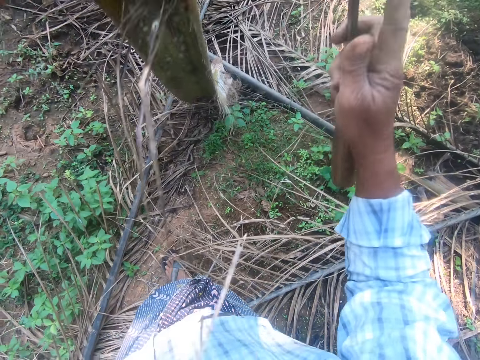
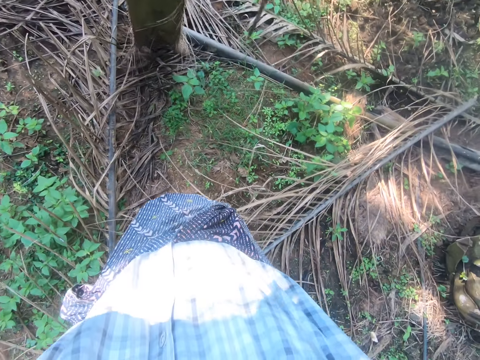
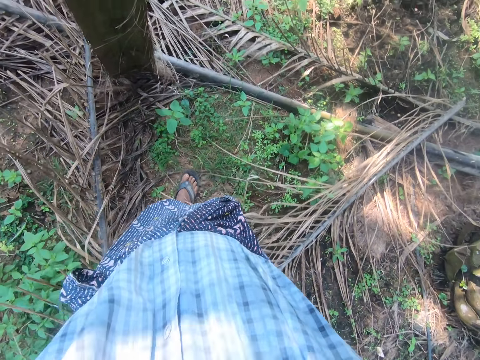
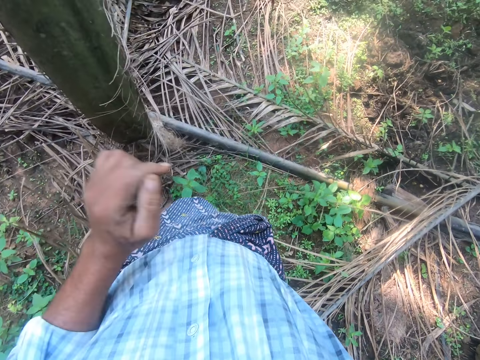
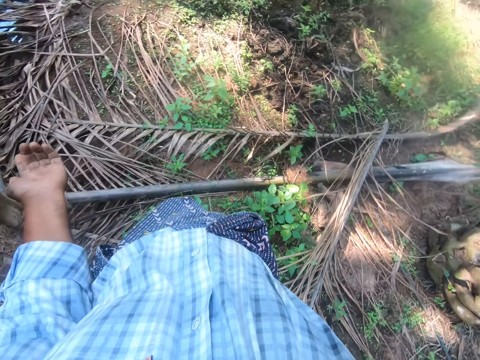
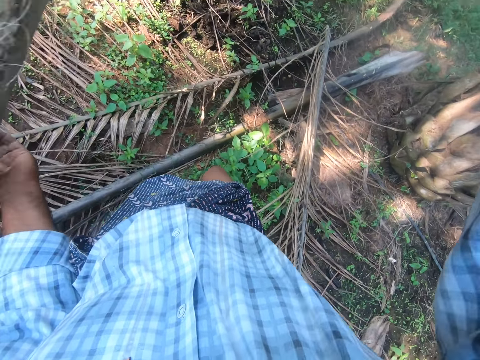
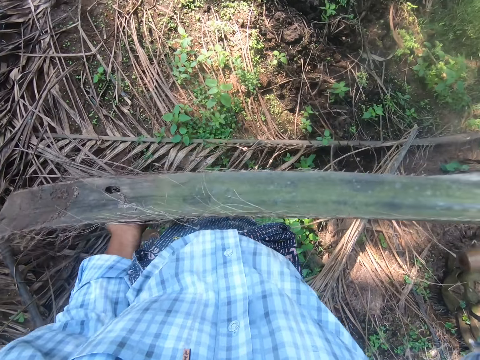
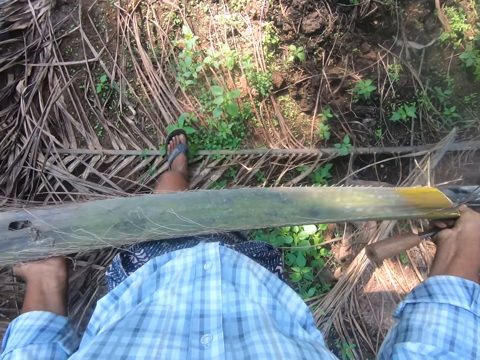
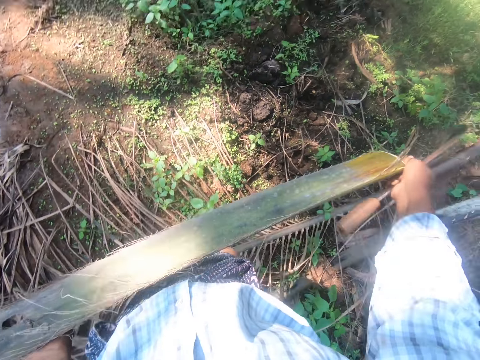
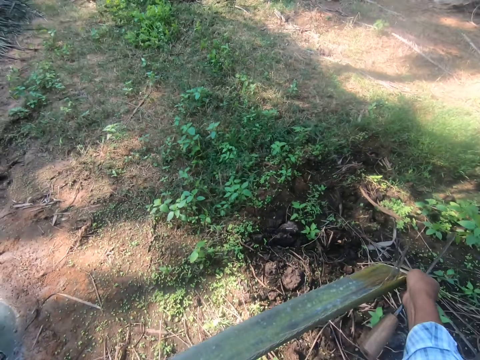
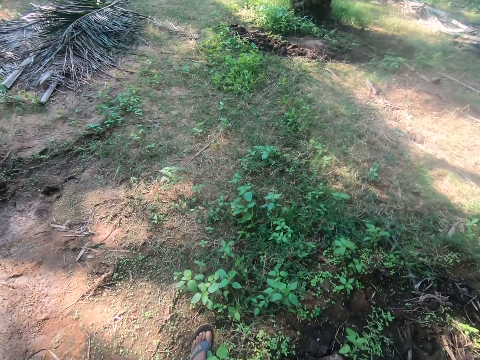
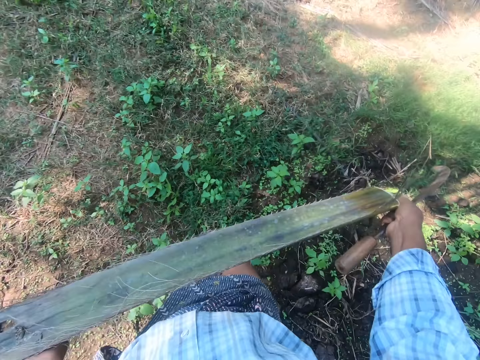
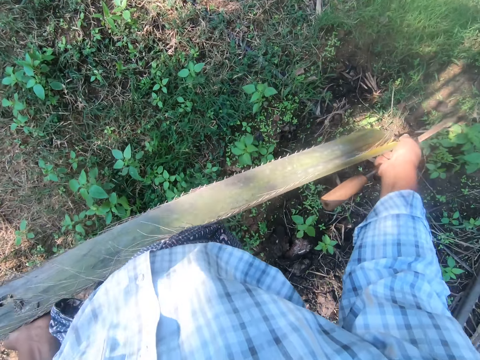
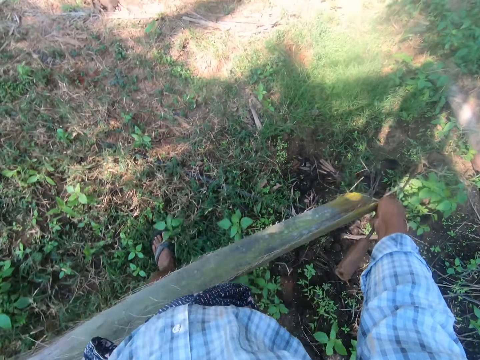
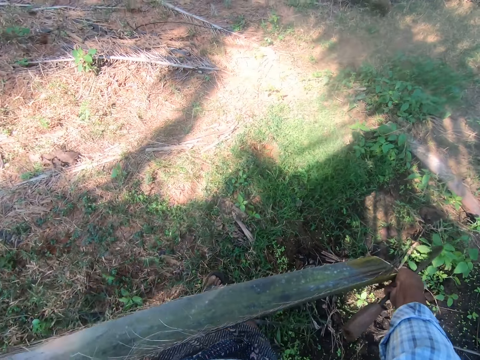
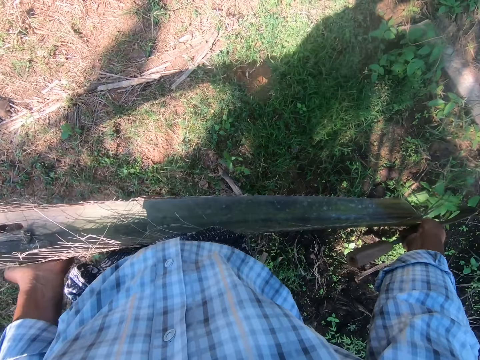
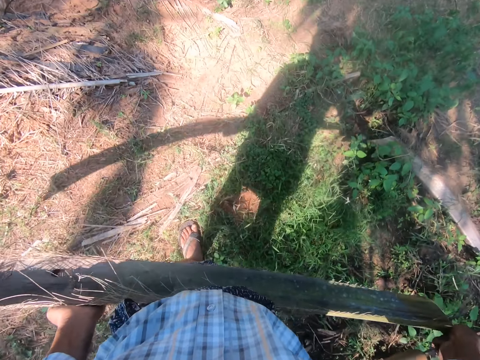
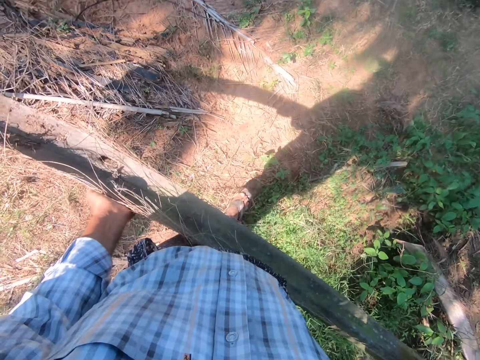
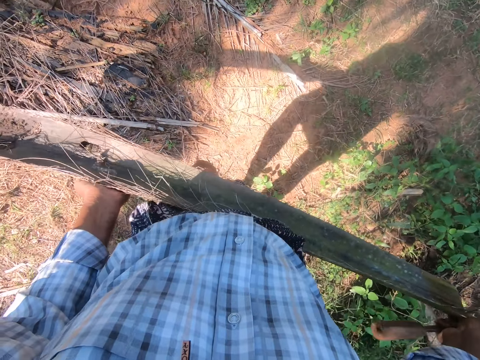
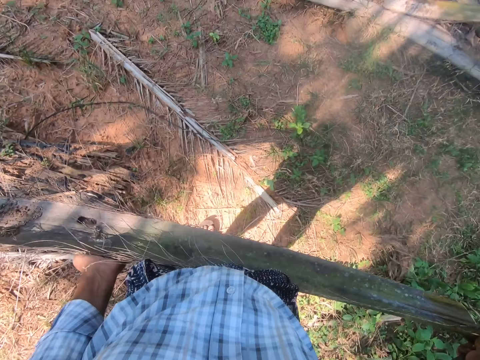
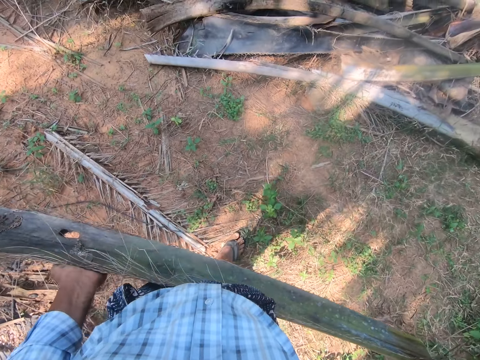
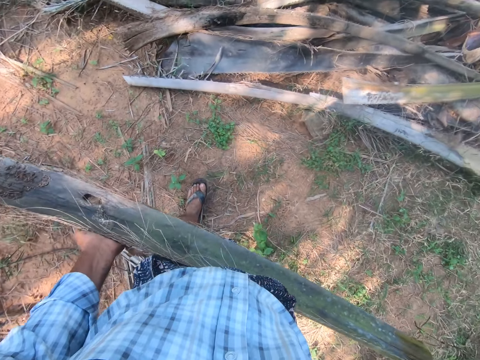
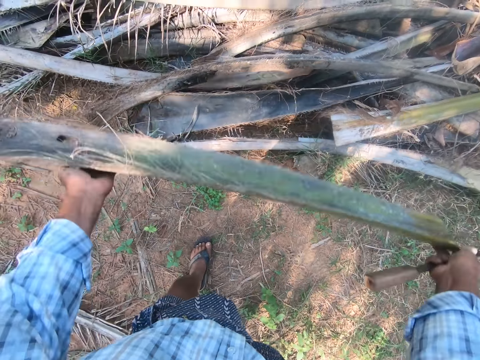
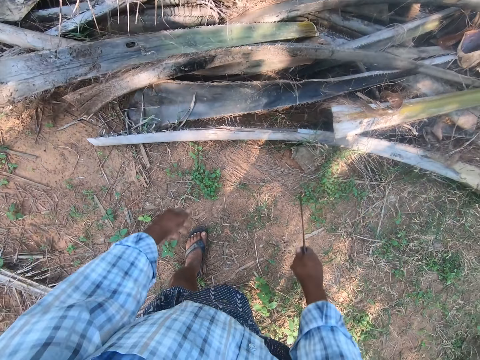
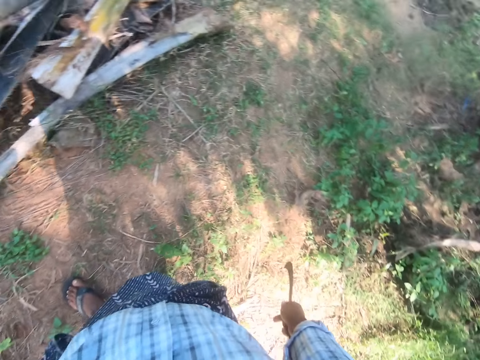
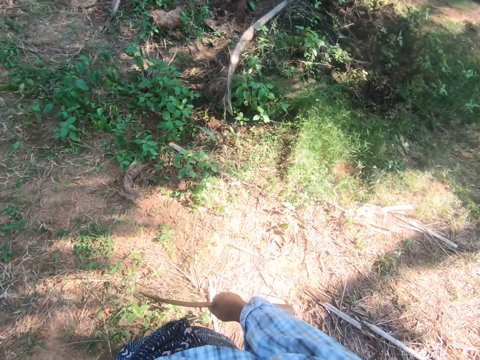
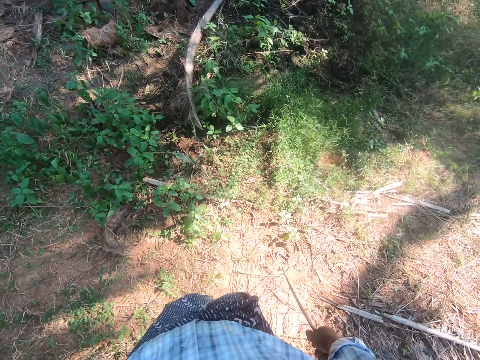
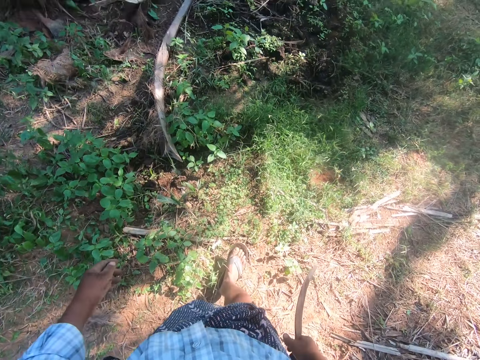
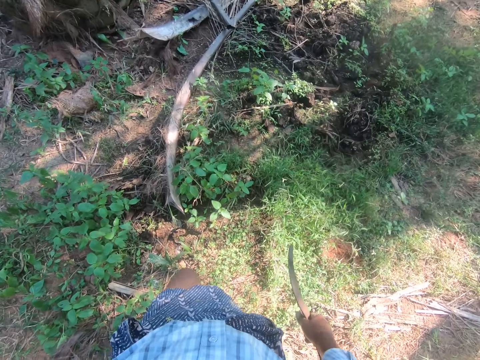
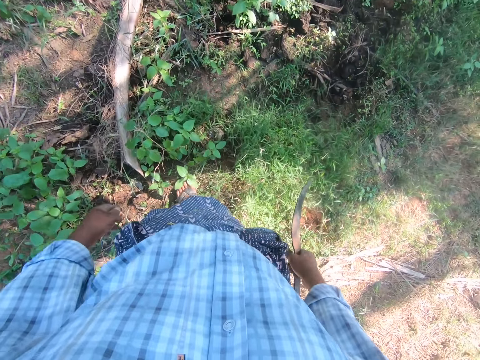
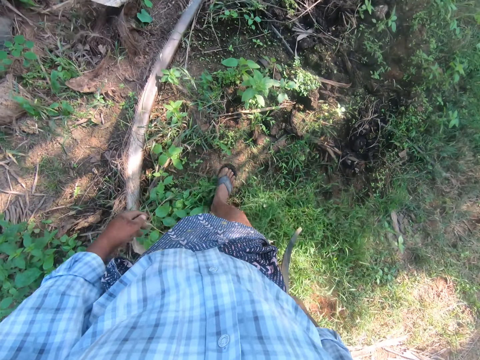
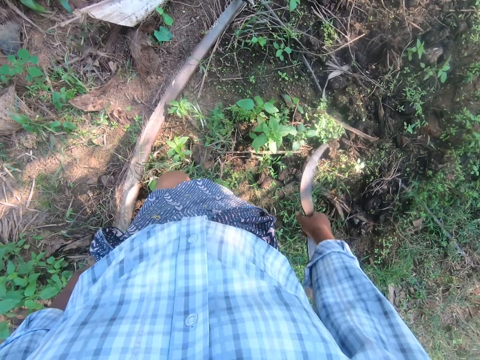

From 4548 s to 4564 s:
The camera wearer moves the palm branch. He steps forward. He moves the hand. He lifts the palm branch. He carries the palm frond to the pile of palm fronds with both hands. He walks around. He throws the palm branch. He moves the palm frond from one part of the farm to another with his left hand and the sickle in his right hand. He steps forward.

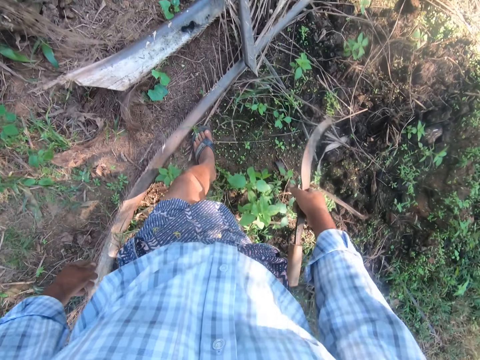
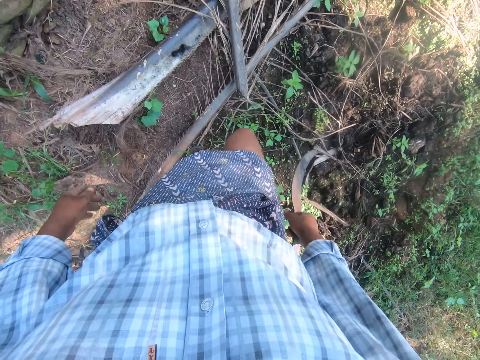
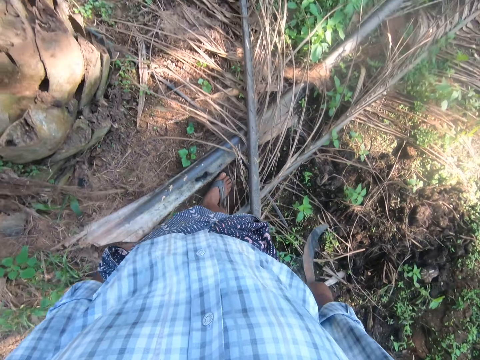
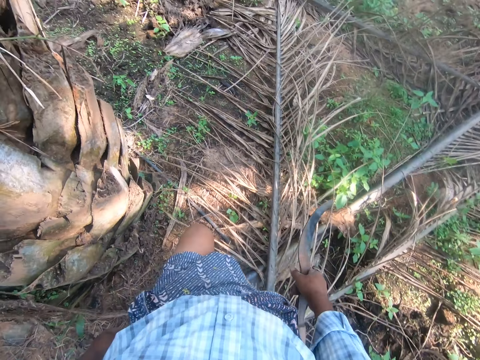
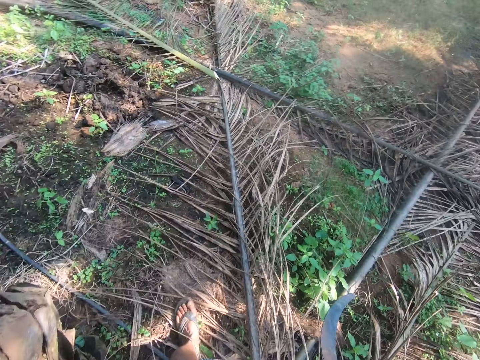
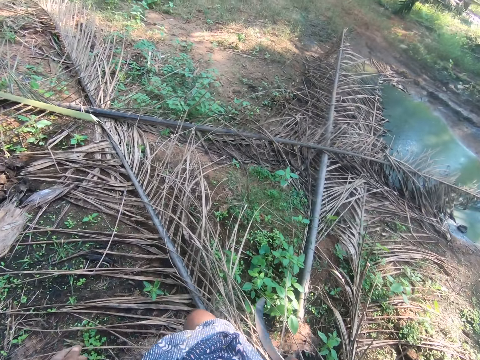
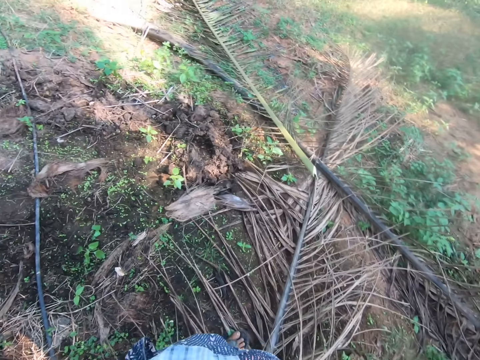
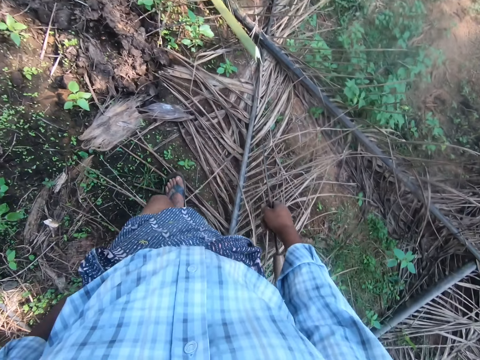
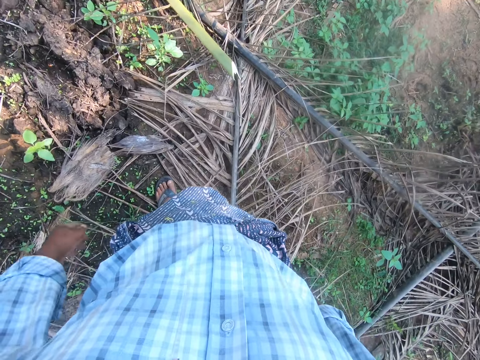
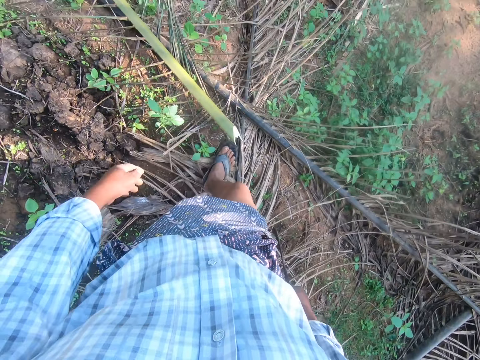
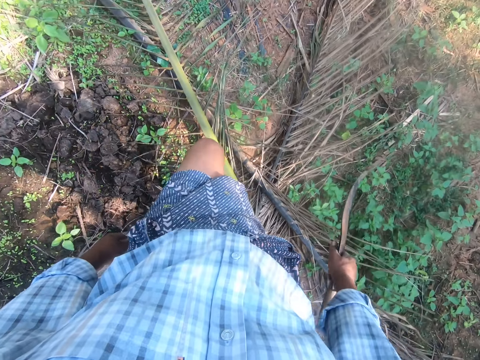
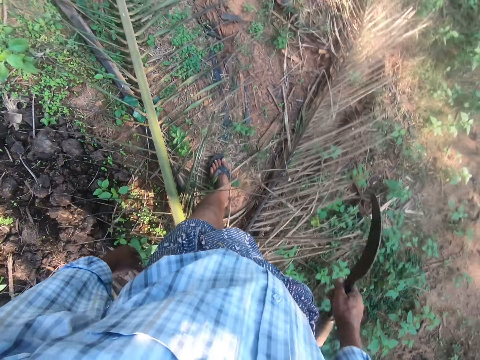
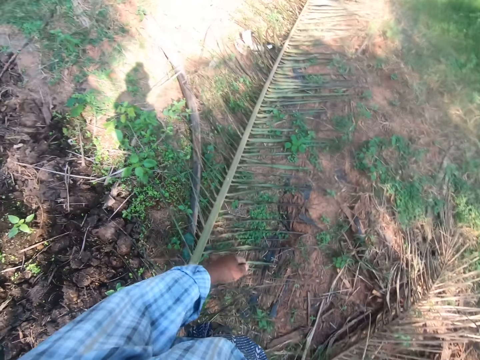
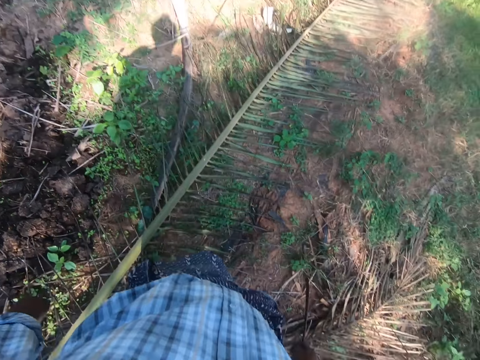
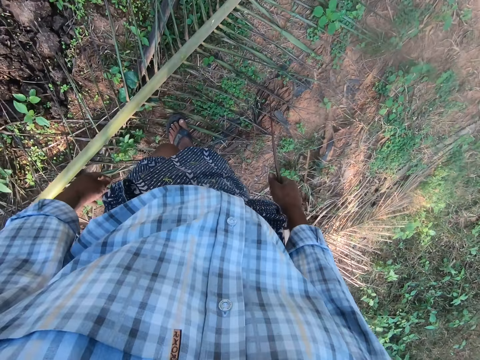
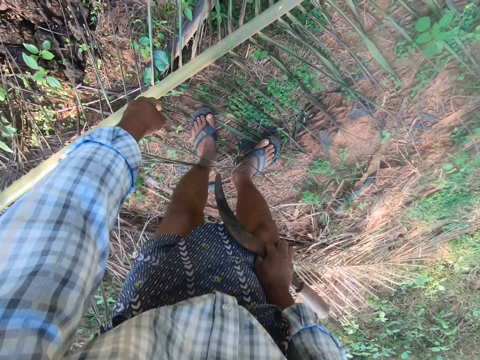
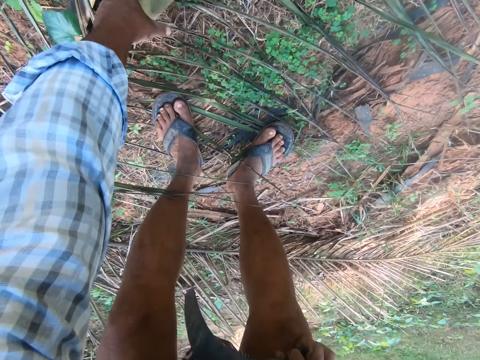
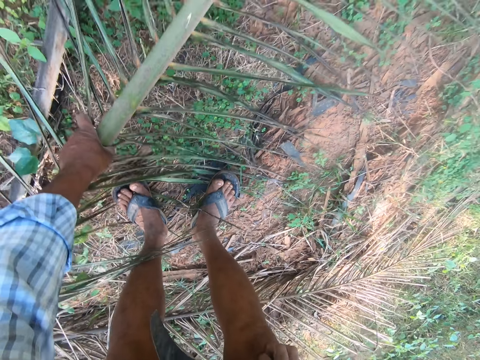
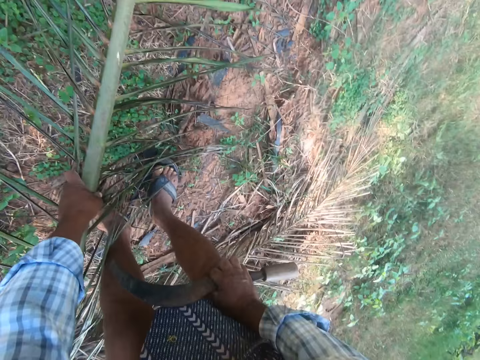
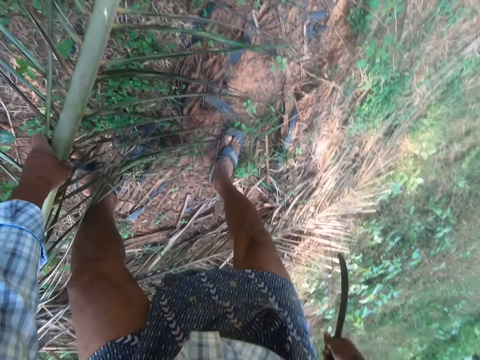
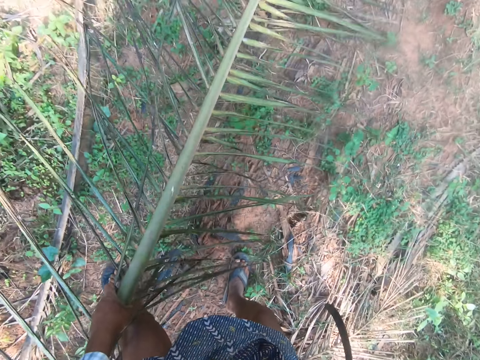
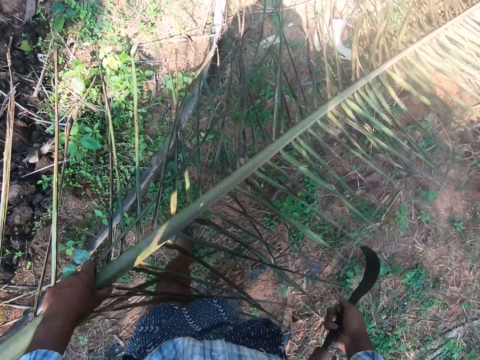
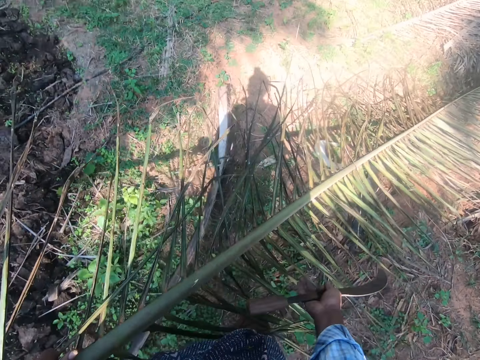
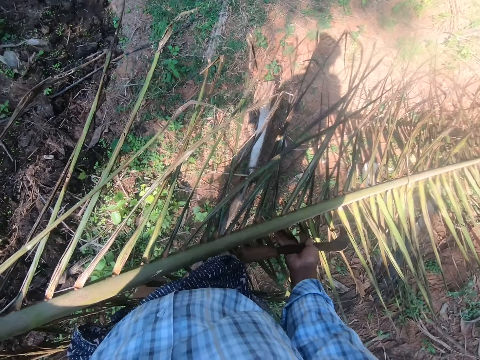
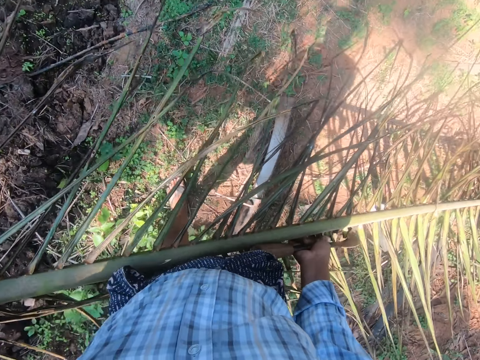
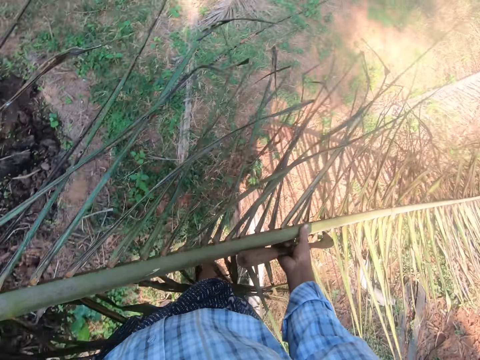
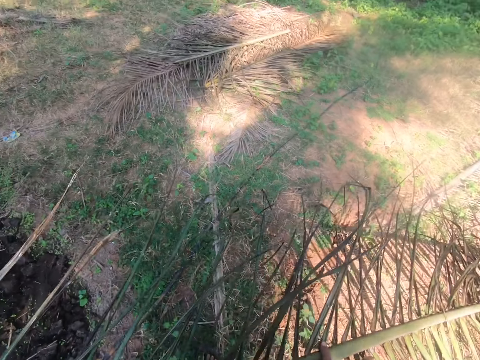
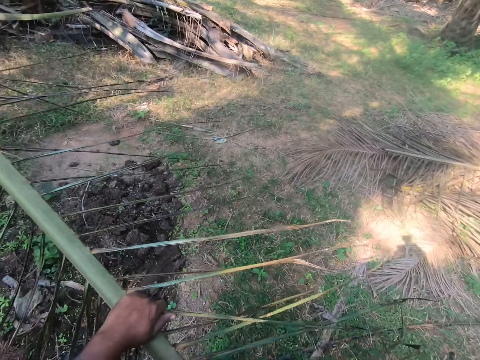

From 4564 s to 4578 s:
The camera wearer picks up another palm frond with his left hand. He moves the hand. He steps forward. He lifts the palm branch. He carries the palm frond with both hands from one part of the farm to another.
